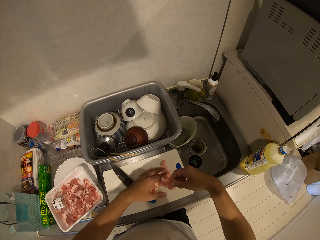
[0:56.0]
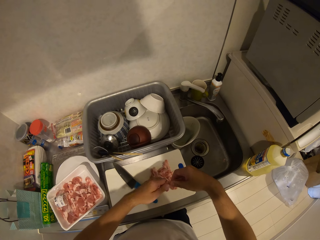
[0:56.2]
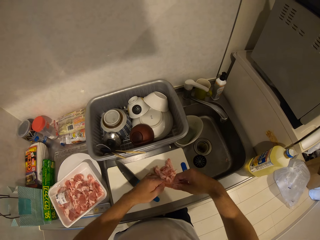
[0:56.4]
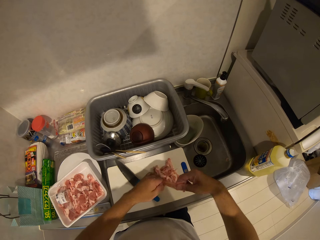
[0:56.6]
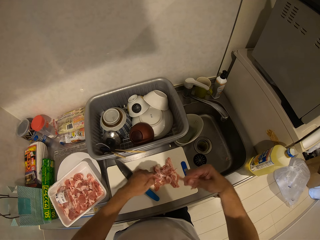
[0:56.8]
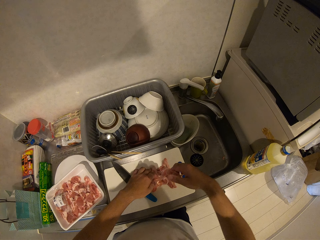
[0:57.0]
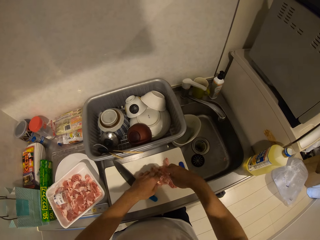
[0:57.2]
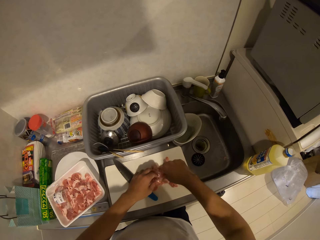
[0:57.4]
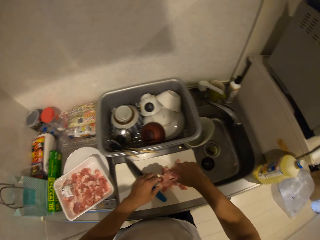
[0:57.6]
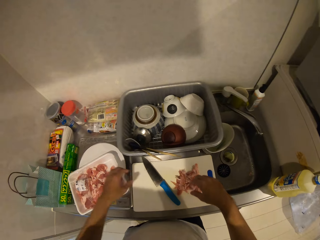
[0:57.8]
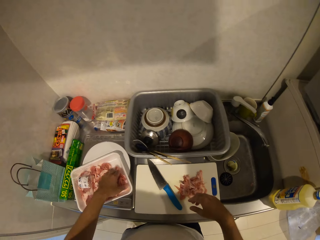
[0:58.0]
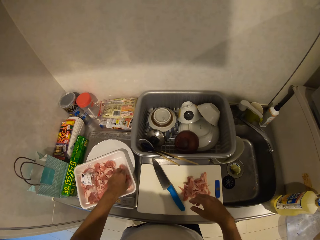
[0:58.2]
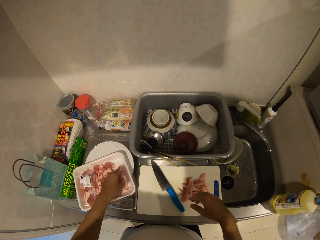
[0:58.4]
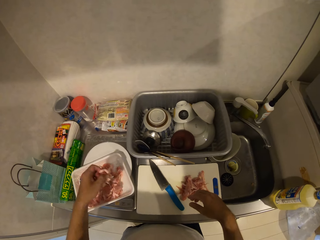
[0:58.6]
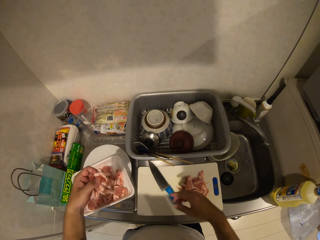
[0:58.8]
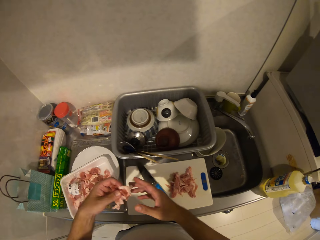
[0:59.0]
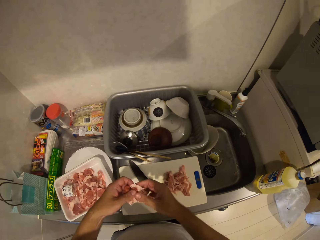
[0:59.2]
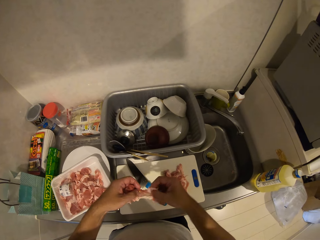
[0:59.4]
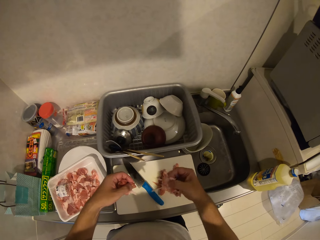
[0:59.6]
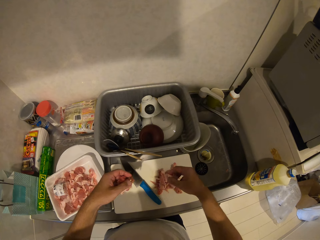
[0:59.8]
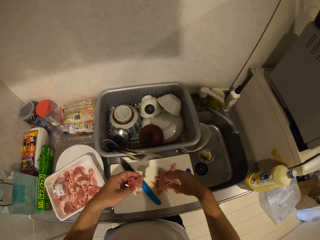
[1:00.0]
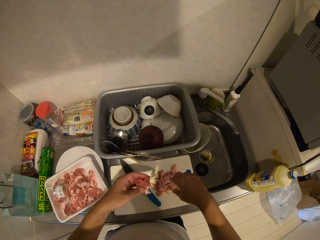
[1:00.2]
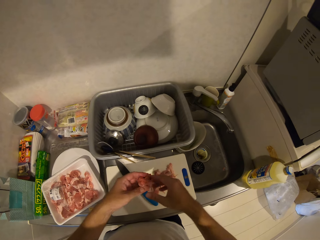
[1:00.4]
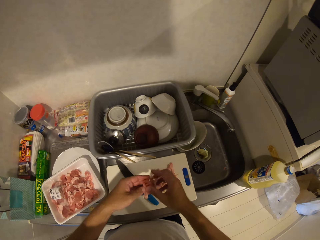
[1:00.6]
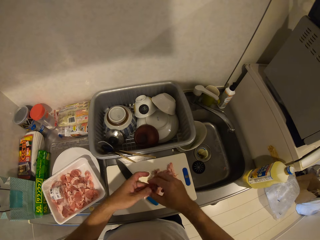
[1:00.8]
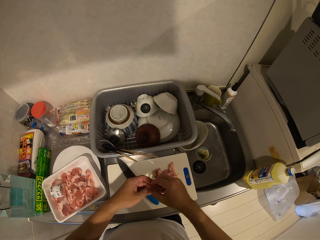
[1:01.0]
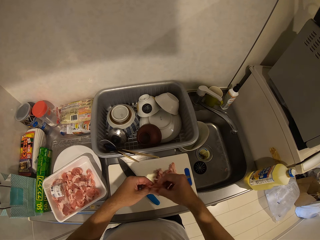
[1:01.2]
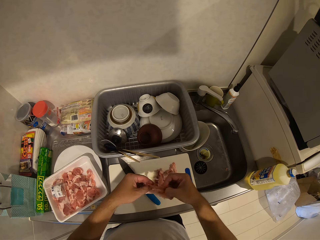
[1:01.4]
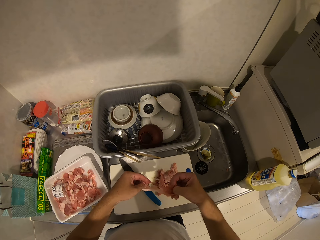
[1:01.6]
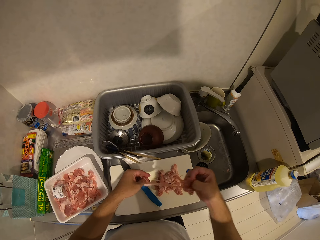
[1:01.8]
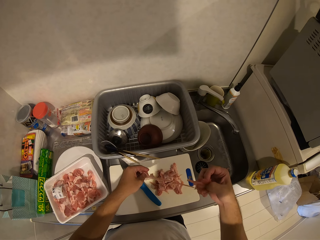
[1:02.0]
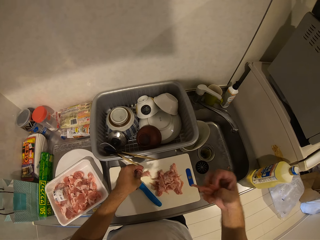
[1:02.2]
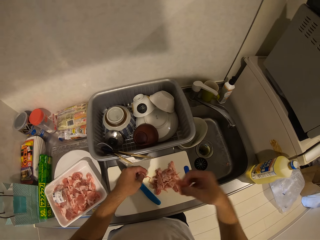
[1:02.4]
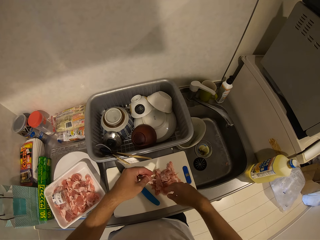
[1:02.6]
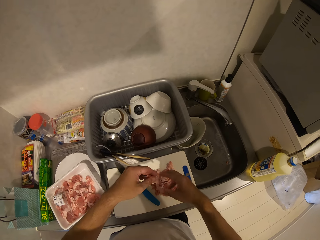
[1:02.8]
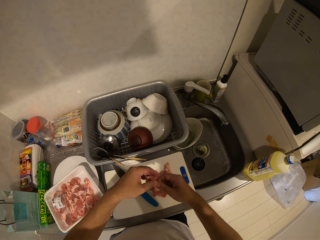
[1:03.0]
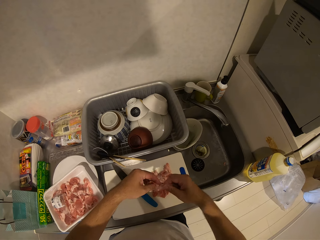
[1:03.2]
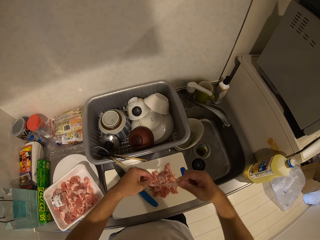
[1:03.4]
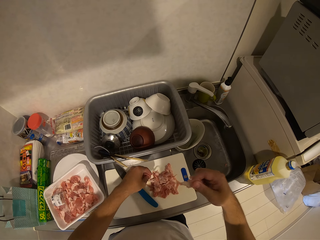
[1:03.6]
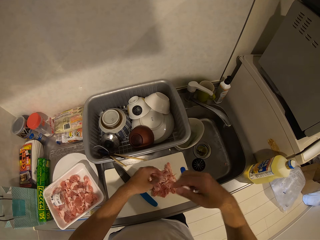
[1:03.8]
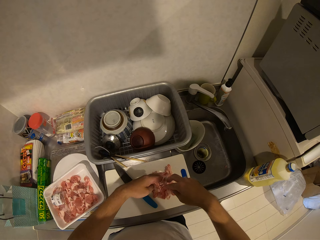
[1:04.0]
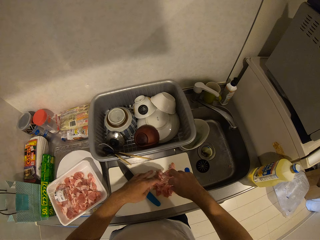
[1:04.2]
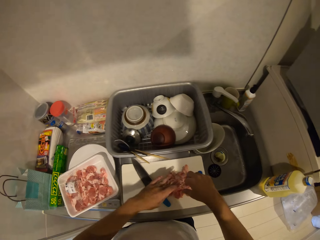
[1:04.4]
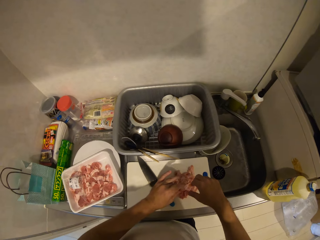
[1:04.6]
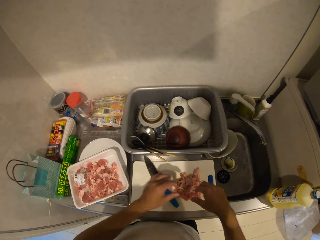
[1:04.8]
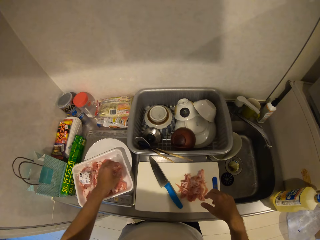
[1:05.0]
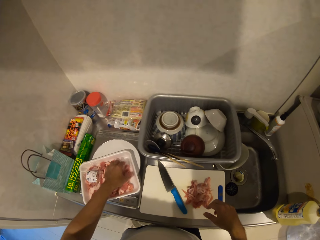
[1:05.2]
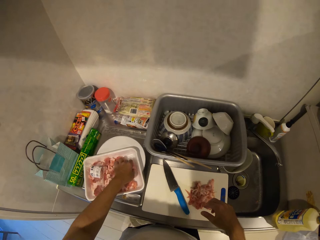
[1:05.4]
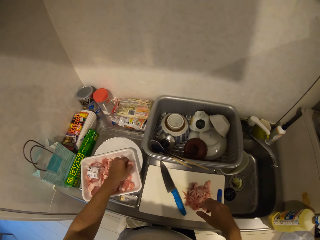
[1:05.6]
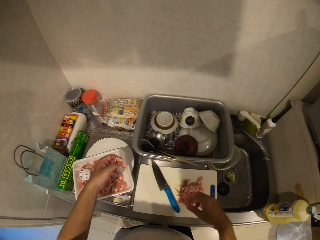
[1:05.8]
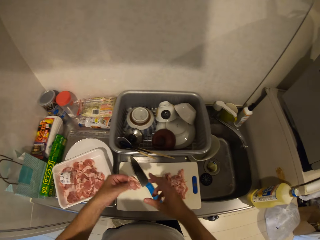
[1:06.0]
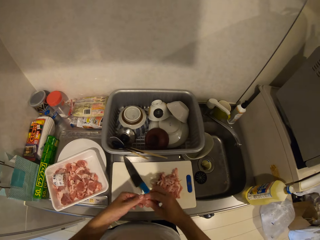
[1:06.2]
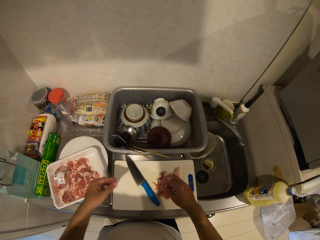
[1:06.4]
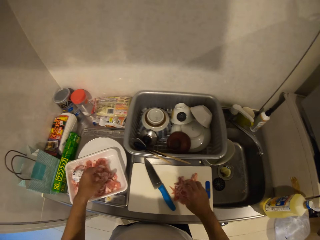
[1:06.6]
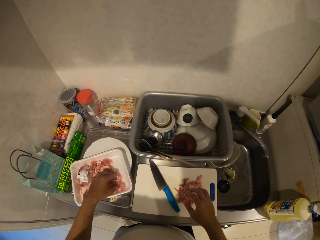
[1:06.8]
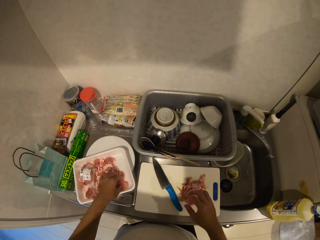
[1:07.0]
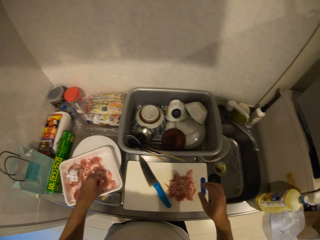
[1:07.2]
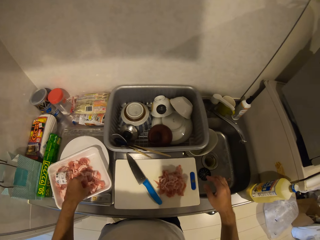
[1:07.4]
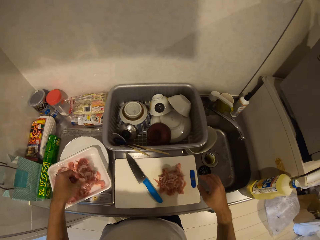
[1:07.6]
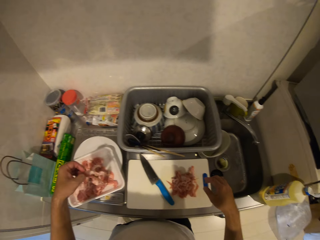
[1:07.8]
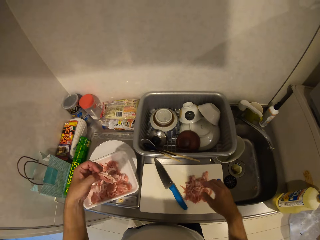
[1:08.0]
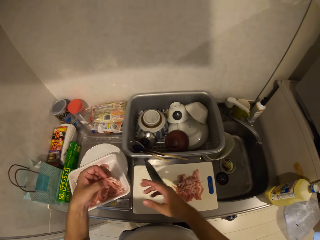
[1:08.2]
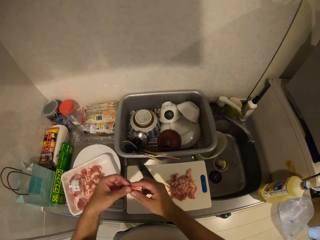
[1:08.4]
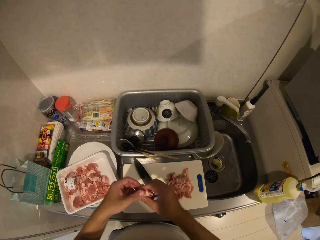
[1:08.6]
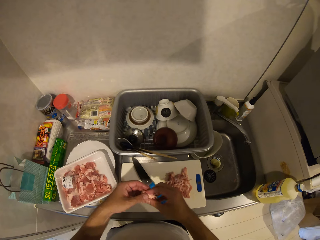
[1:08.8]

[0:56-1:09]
The camera wearer picks some pieces of meat from the pack. They drop the pieces of meat on the chopping board. They pick some pieces of meat from the pack. They drop the pieces of meat on the chopping board. They pick some pieces of meat from the pack.

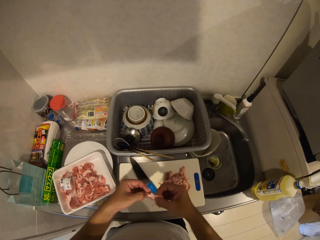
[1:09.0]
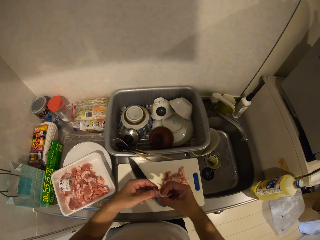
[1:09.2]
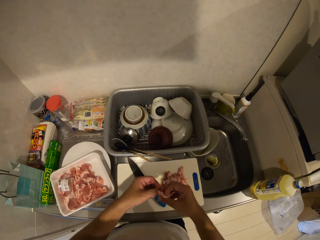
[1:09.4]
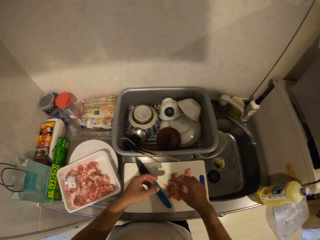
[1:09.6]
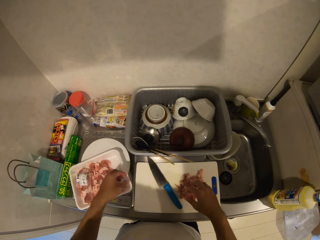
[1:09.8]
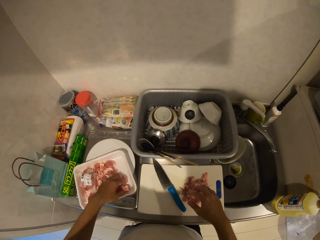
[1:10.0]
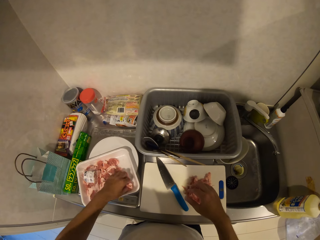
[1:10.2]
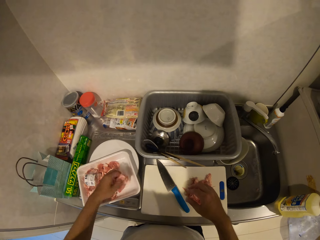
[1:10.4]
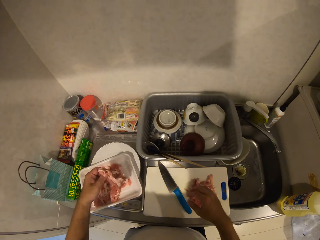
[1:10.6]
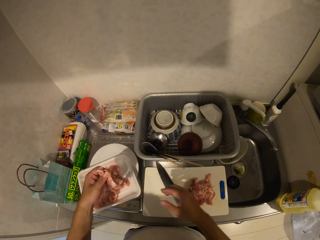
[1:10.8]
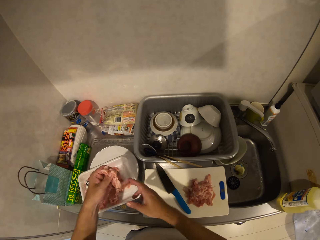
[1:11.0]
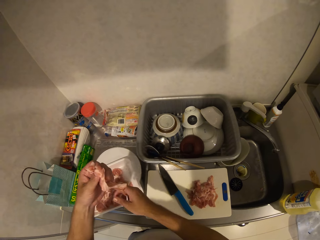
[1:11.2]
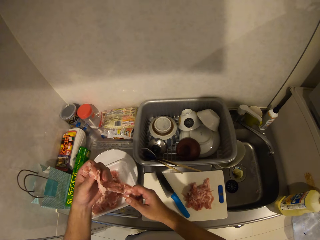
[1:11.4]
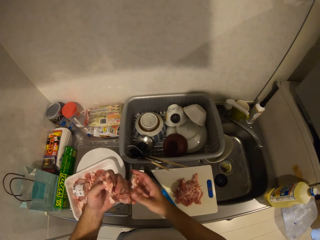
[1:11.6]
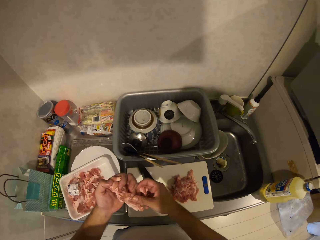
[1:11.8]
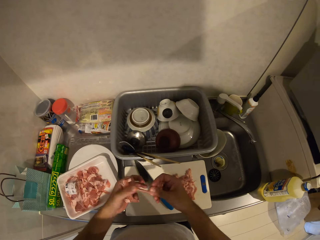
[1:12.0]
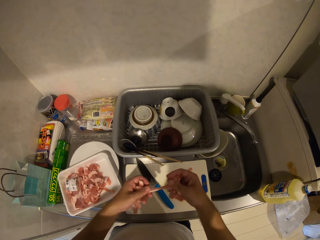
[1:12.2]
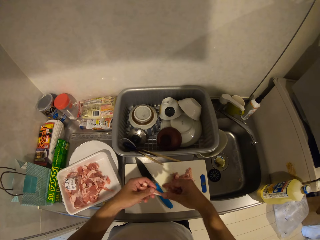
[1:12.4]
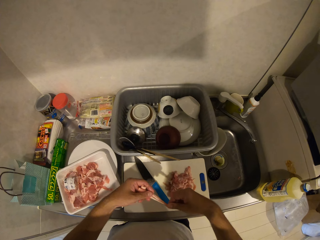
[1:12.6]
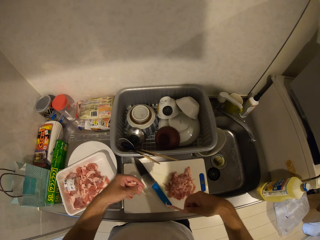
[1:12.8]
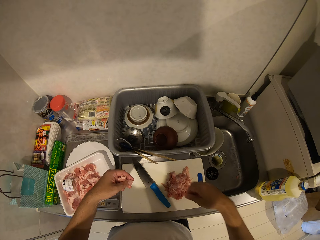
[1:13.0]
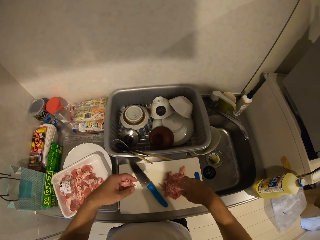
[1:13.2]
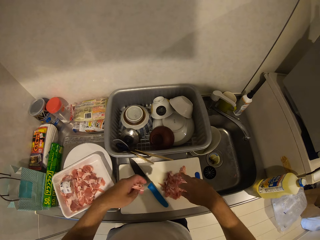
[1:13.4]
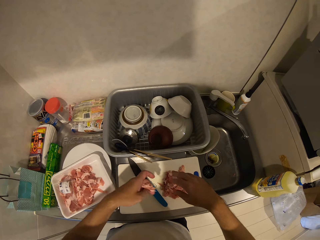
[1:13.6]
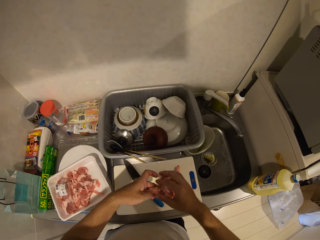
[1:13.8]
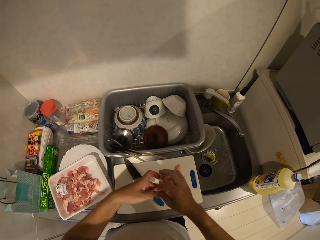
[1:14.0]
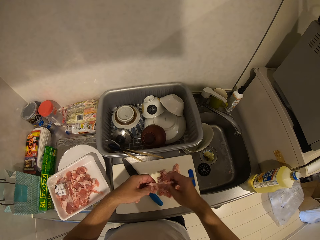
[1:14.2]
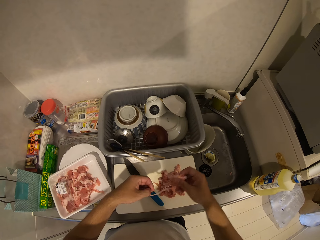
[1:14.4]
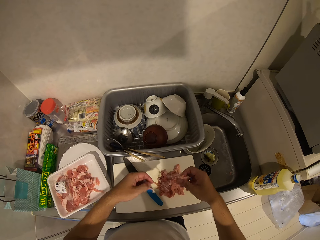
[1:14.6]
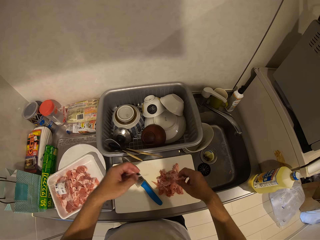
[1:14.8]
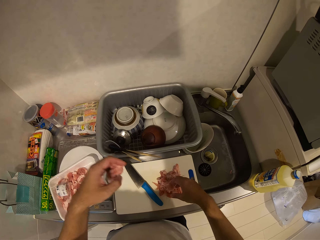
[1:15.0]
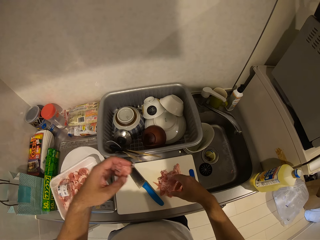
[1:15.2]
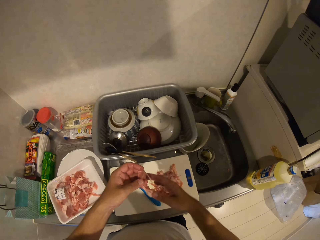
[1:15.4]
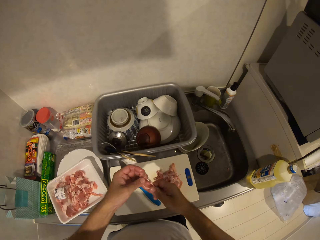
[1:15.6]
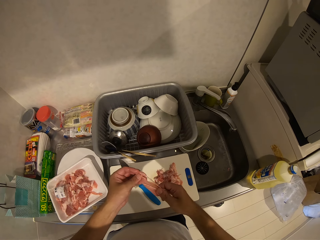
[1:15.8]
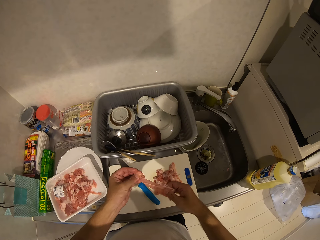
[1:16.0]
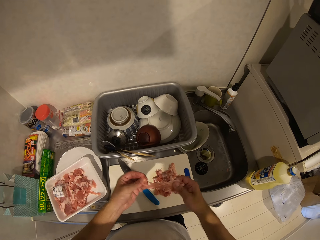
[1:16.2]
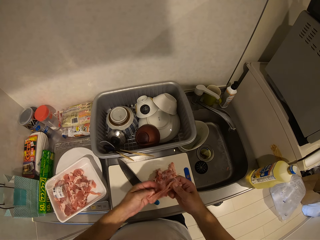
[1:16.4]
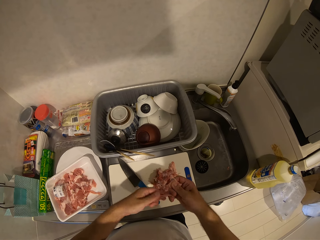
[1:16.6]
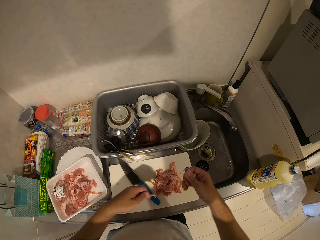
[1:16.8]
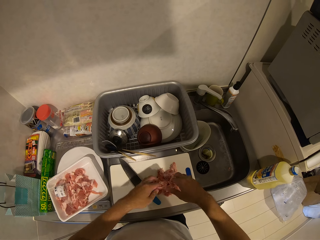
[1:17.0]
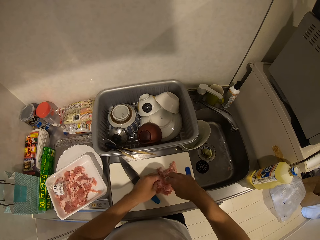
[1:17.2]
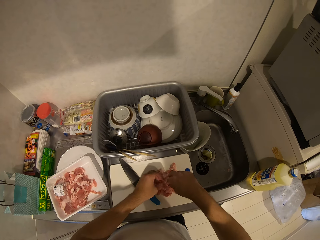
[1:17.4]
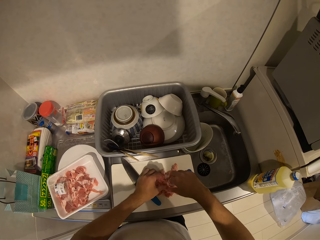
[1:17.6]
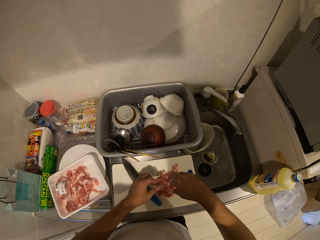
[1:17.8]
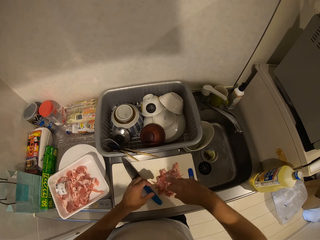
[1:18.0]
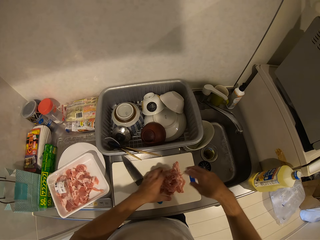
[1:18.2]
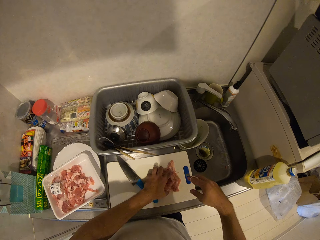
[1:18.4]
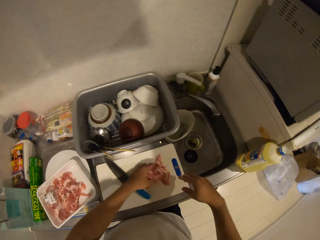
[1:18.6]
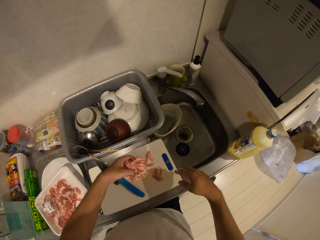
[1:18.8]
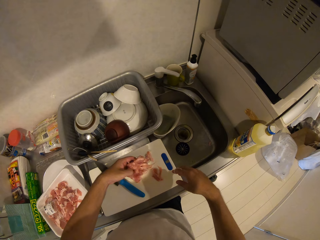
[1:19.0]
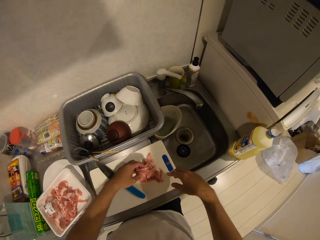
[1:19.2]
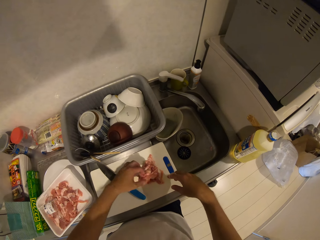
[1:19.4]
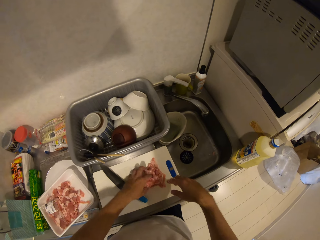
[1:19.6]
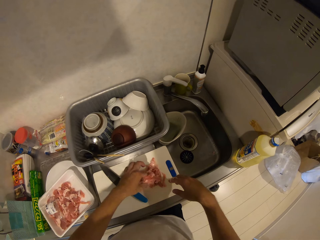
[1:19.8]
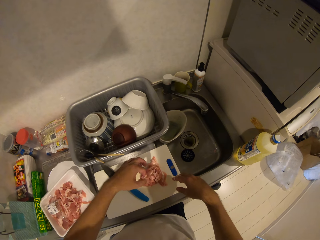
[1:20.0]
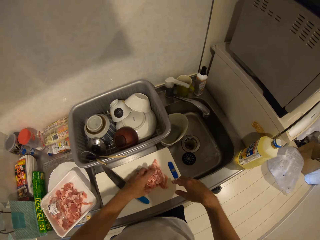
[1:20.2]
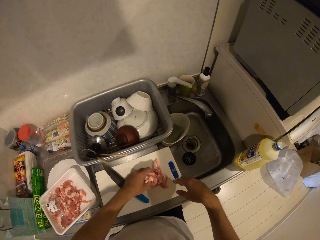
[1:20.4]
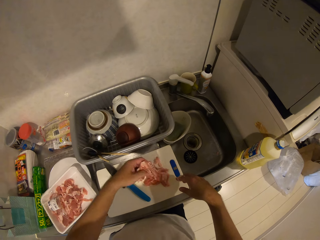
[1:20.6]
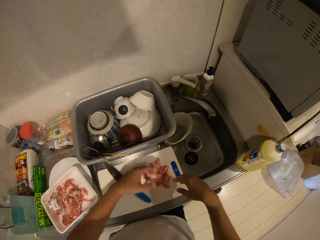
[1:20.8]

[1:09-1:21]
The camera wearer drops the pieces of meat on the chopping board. He picks some pieces of meat from the pack. He drops the pieces of meat on the chopping board. He sizes the meat on the chopping board with his left hand.
